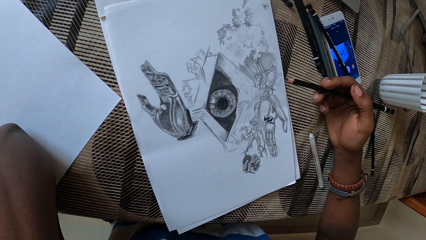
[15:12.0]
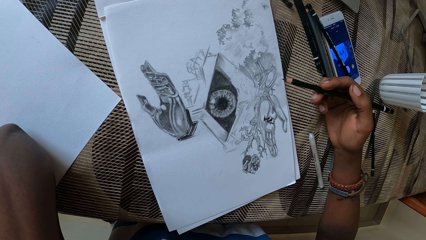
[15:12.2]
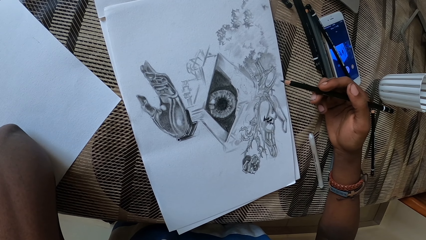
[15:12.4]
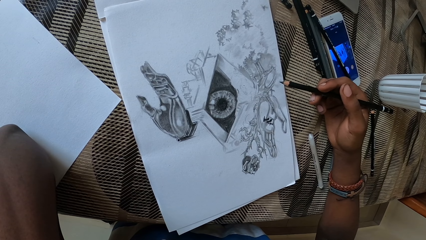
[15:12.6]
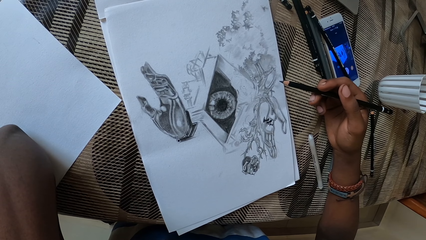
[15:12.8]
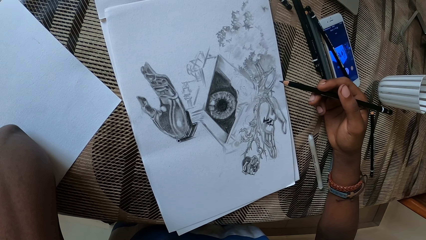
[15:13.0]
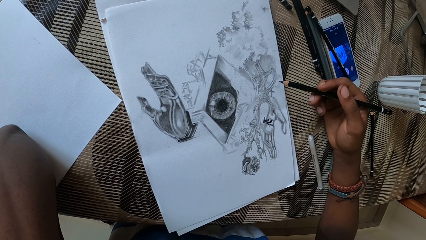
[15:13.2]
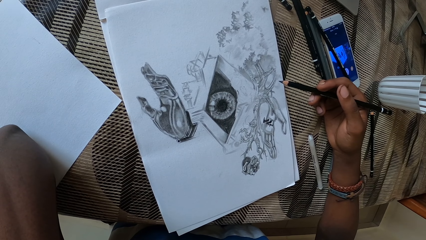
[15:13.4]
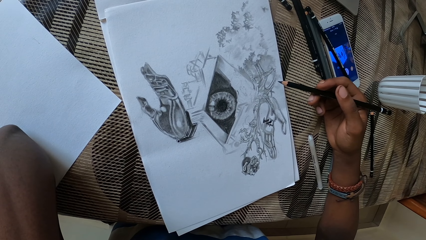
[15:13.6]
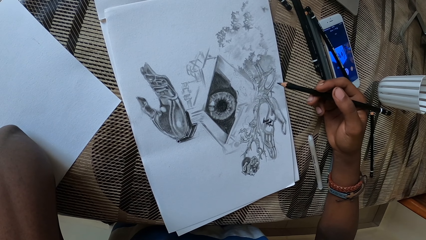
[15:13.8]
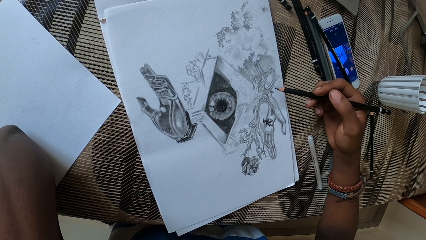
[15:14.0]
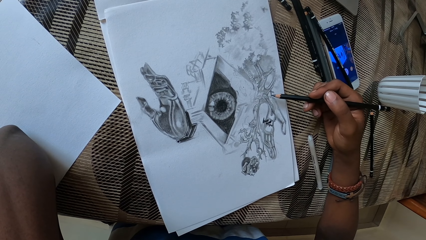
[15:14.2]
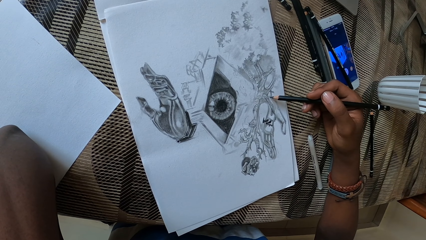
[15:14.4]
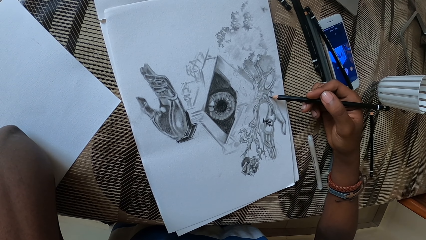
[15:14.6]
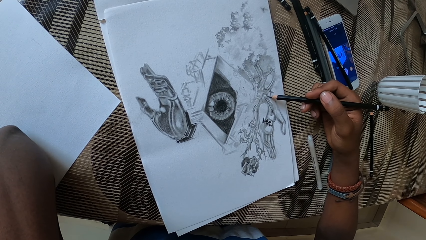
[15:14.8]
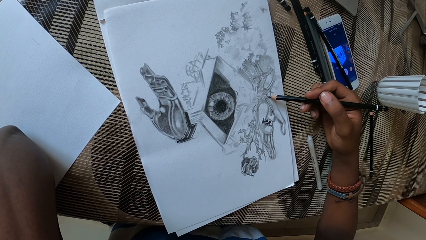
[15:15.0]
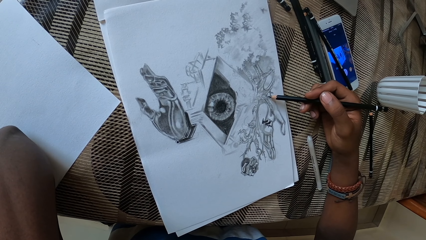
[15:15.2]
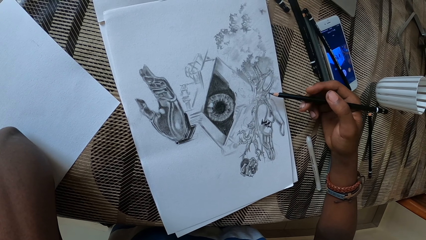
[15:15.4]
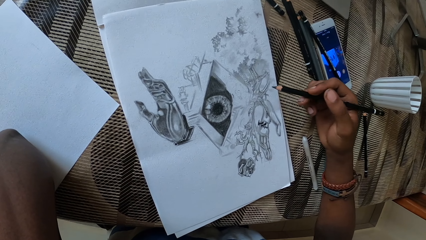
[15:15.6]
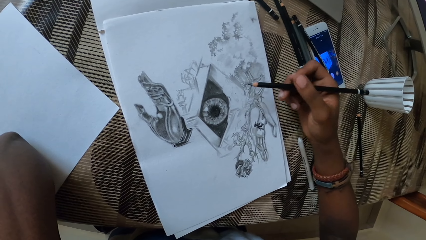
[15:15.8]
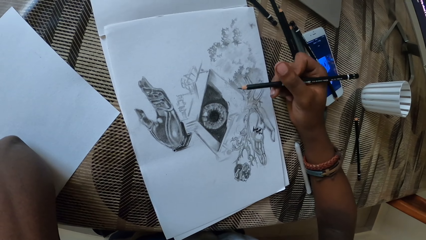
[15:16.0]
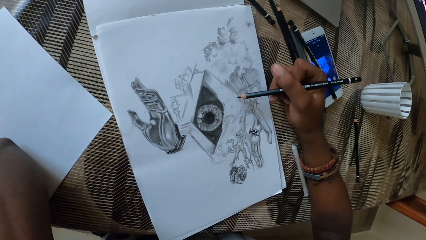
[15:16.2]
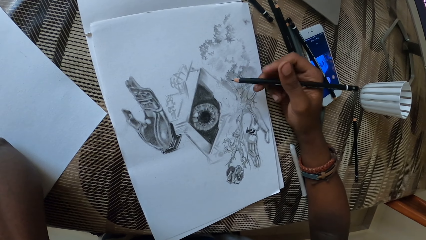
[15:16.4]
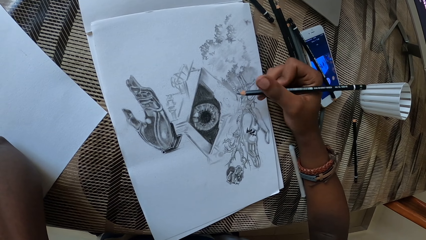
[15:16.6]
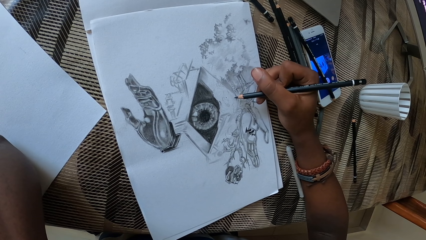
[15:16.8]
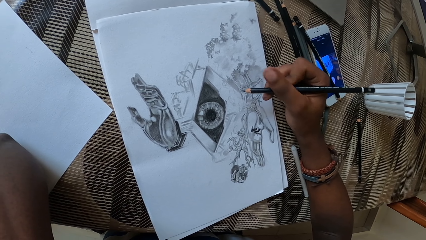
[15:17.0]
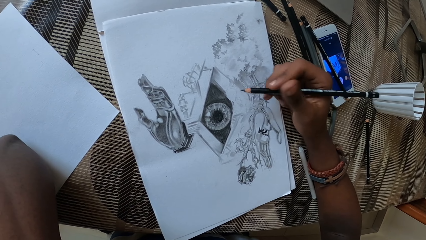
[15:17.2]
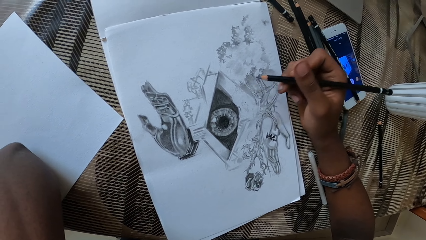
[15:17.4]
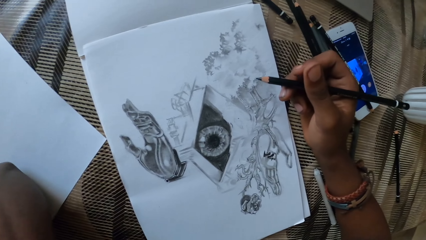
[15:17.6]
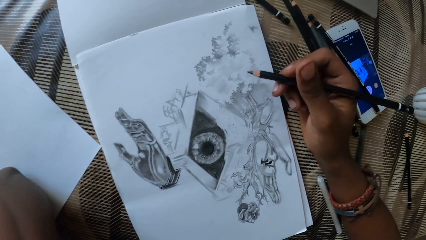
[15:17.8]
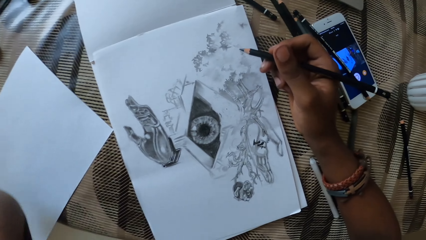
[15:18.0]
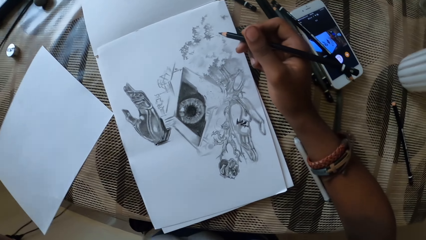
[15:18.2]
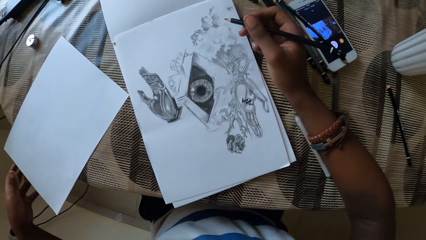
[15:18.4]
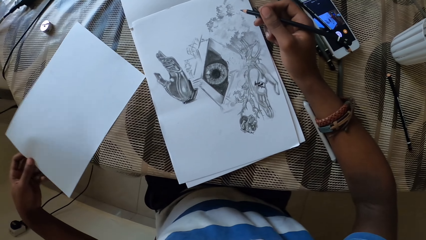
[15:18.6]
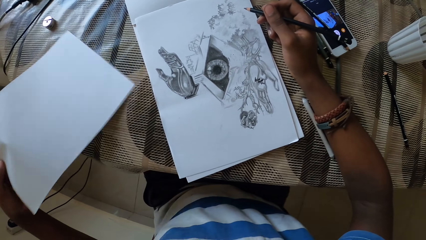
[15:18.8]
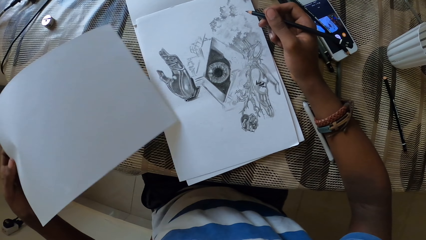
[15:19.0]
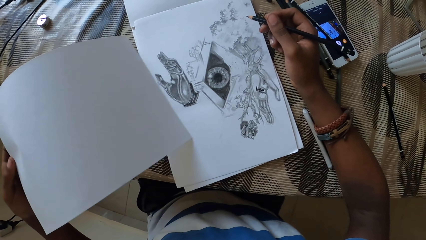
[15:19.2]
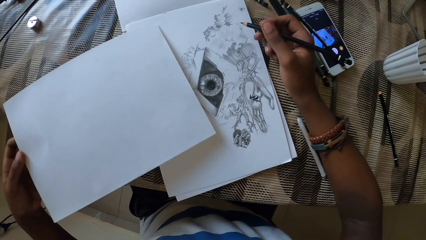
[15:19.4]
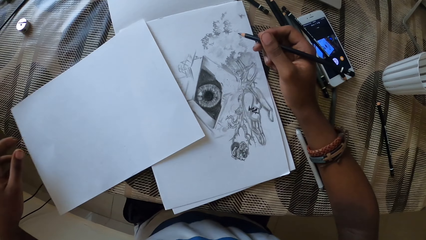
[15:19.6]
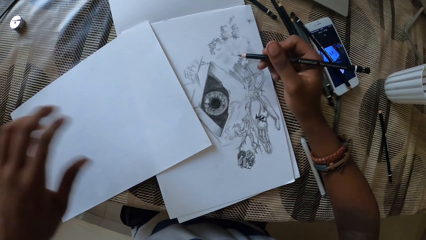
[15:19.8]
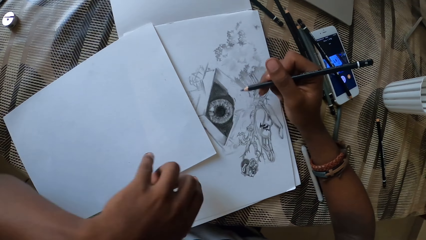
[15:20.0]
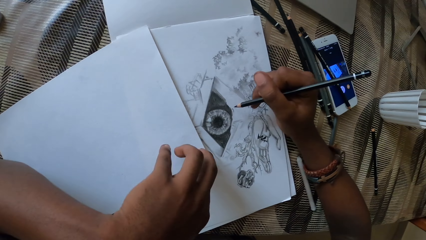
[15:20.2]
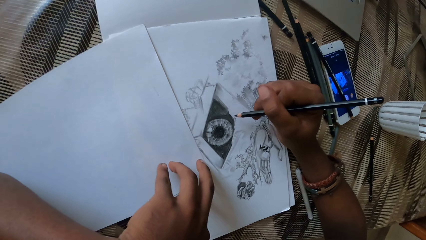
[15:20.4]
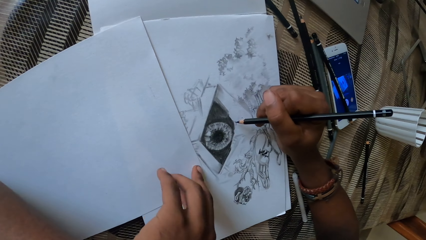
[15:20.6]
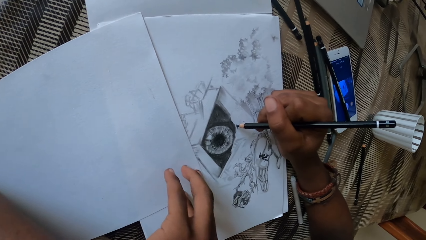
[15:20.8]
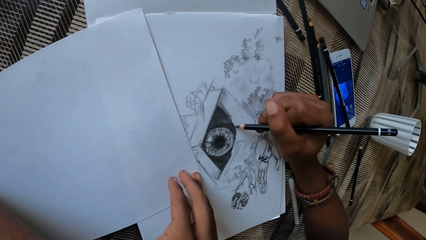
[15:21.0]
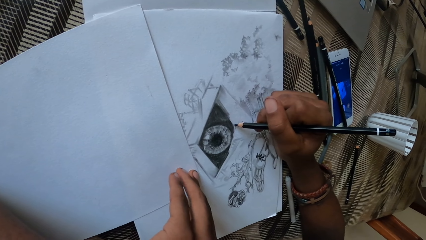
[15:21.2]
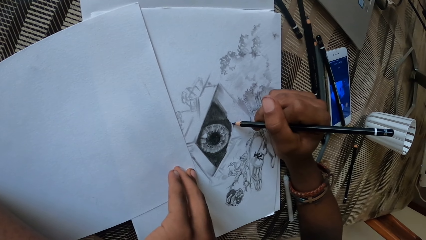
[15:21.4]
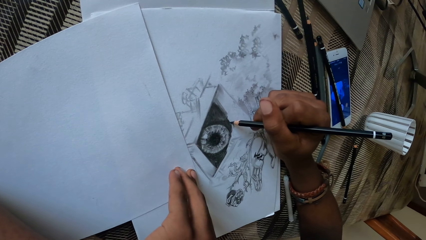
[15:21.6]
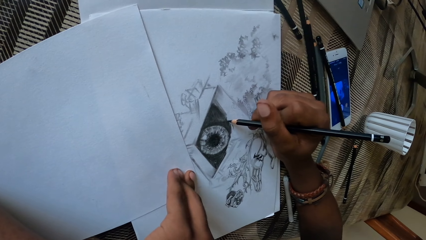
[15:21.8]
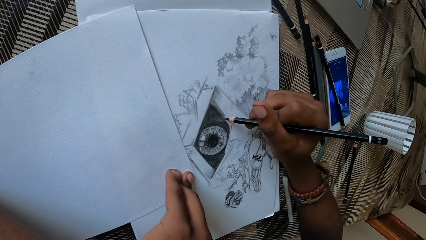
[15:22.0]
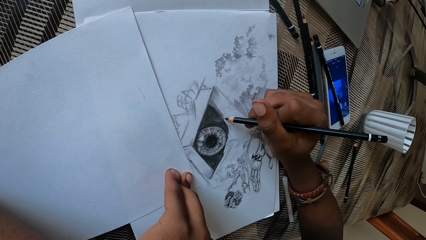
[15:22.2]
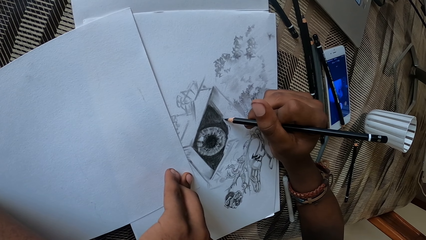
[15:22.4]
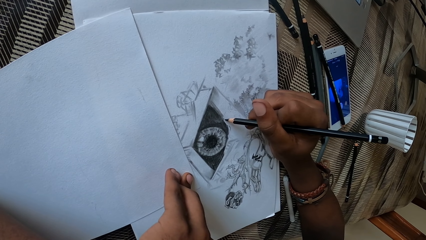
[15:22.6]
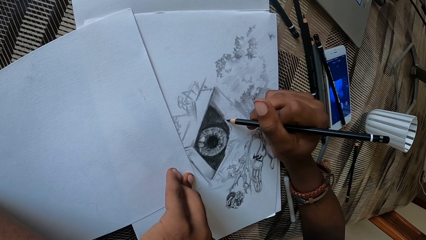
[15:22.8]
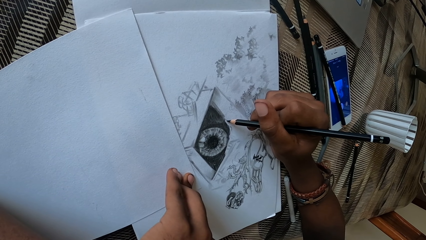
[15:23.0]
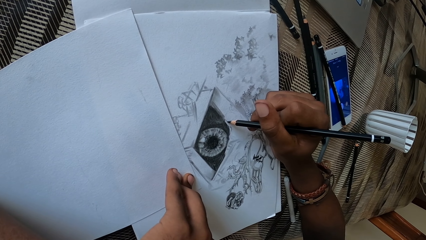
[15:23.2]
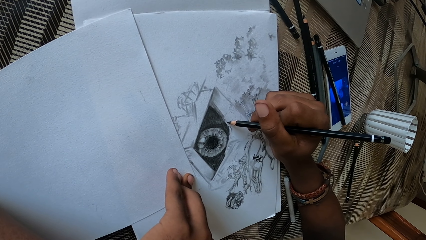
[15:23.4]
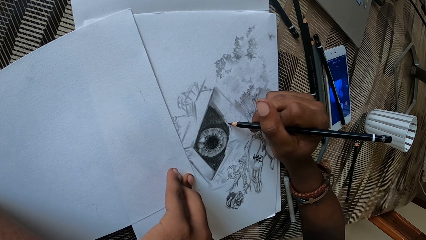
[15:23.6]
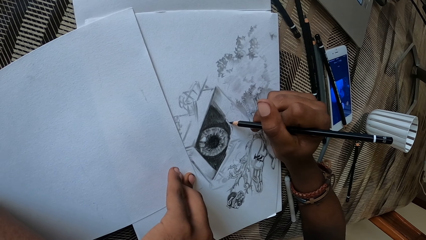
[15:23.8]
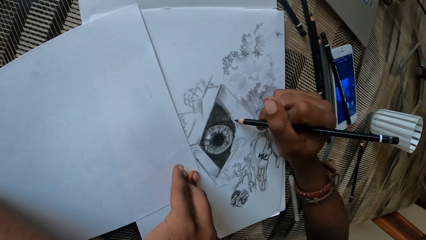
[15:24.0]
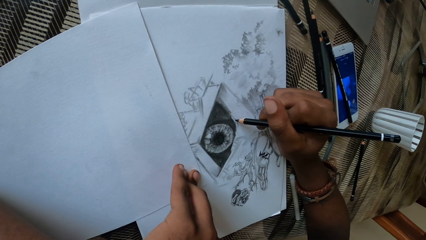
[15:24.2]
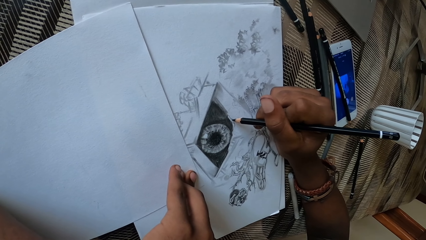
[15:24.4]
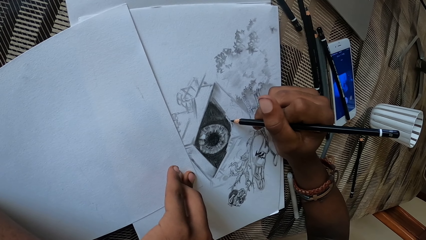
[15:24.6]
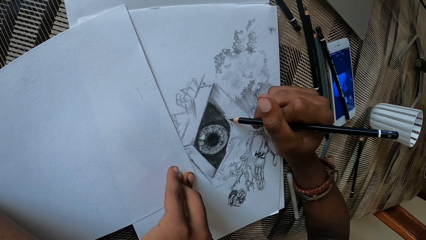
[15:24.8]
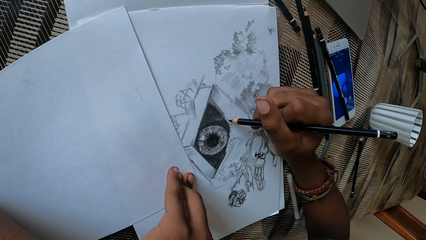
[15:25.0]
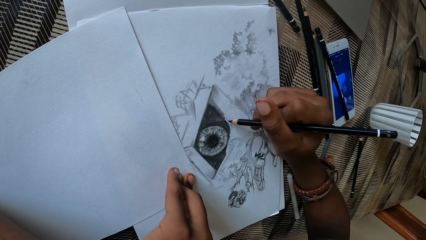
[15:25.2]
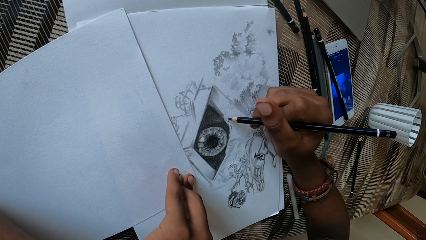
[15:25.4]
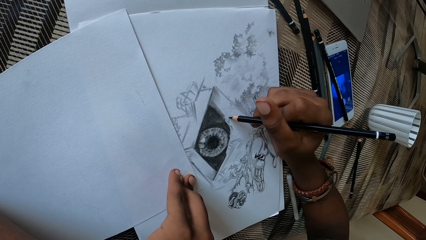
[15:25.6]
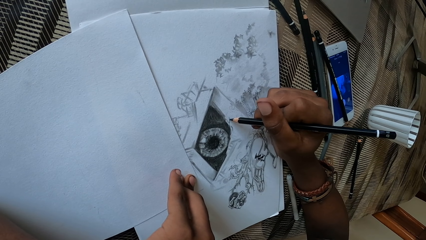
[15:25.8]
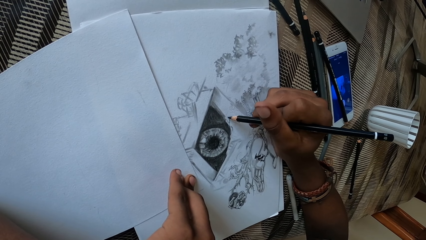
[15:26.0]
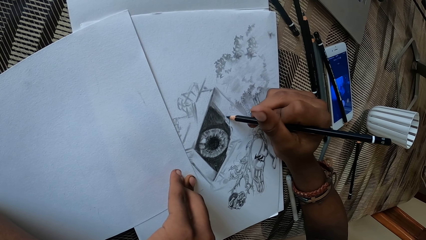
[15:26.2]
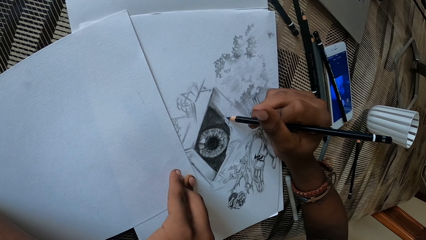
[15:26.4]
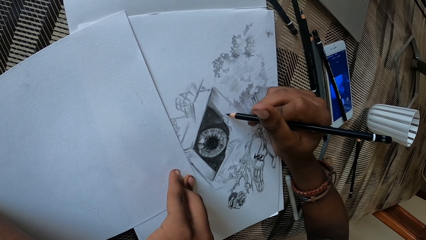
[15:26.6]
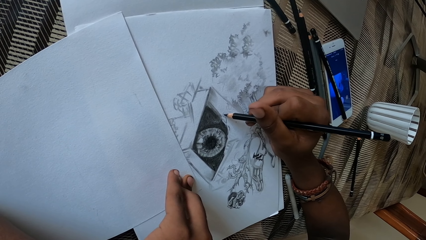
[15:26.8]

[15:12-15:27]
The camera wearer taps the drawing paper with a sketching pencil. They adjust the graphite pencil. They pick up the blank drawing paper with the left hand and put down the blank drawing paper. They cover part of the art. They hold the blank drawing paper with the left hand. They draw on the drawing paper with the sketching pencil.
